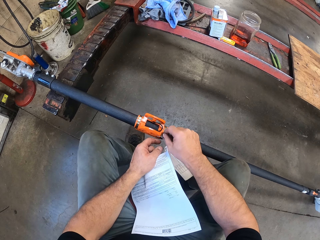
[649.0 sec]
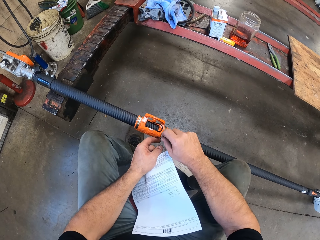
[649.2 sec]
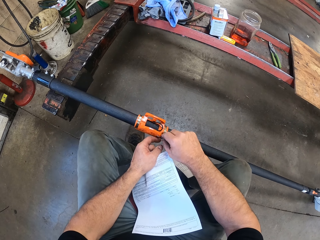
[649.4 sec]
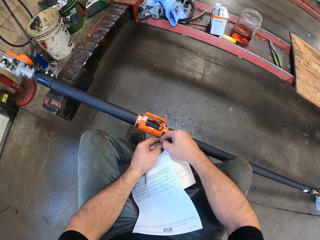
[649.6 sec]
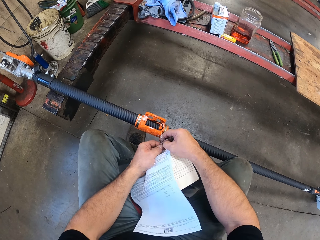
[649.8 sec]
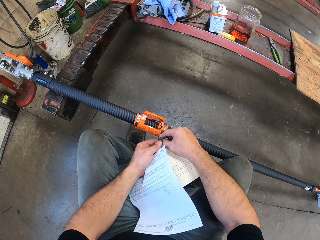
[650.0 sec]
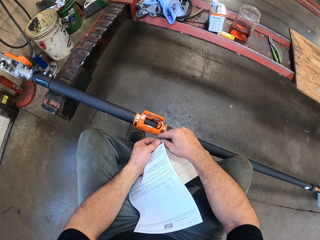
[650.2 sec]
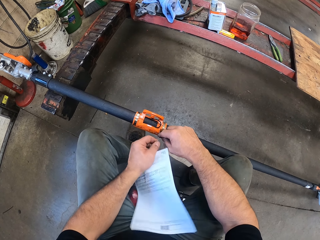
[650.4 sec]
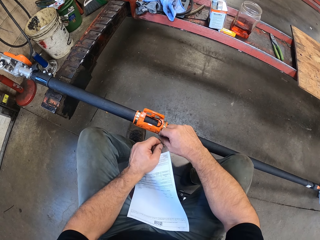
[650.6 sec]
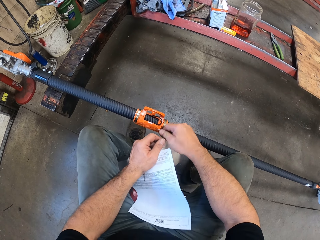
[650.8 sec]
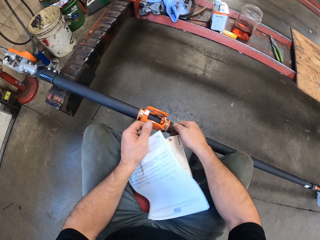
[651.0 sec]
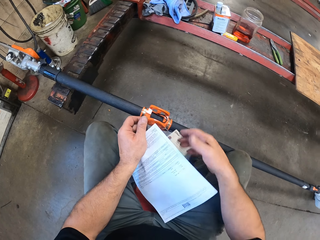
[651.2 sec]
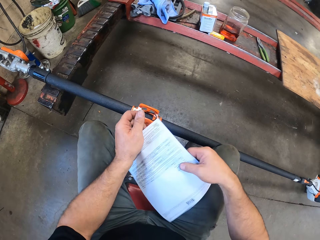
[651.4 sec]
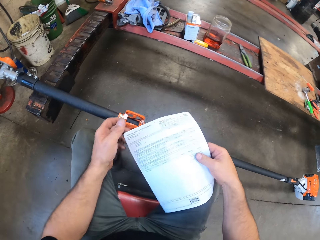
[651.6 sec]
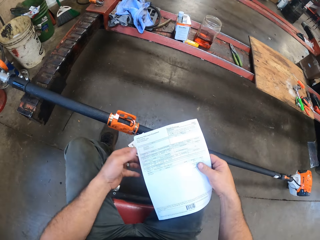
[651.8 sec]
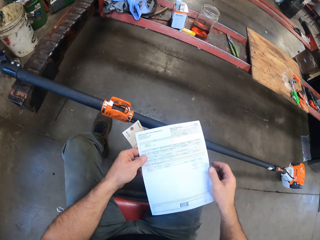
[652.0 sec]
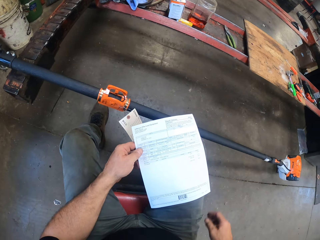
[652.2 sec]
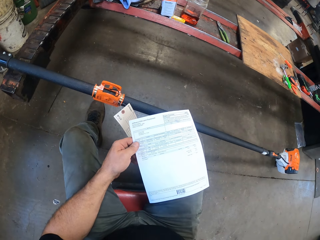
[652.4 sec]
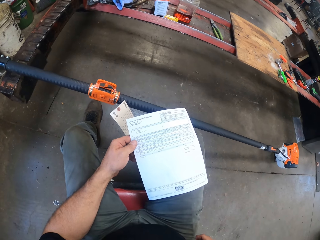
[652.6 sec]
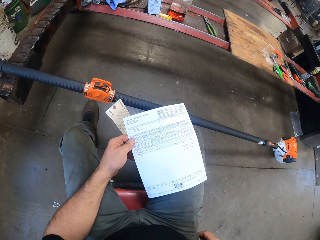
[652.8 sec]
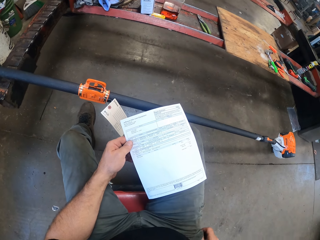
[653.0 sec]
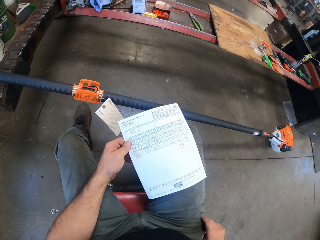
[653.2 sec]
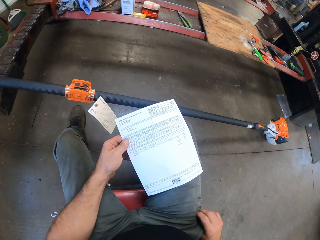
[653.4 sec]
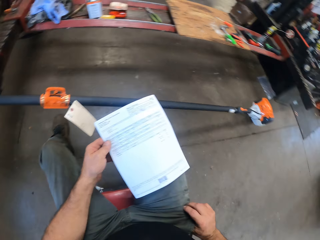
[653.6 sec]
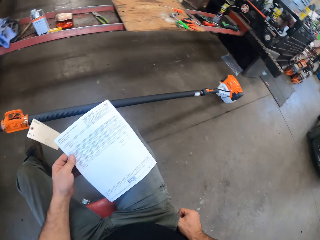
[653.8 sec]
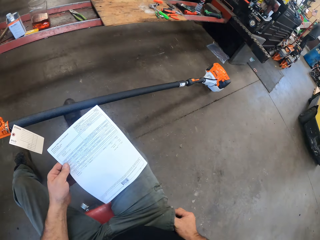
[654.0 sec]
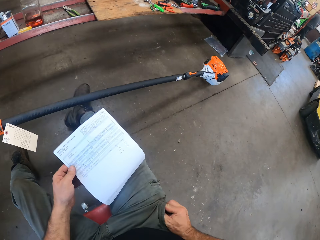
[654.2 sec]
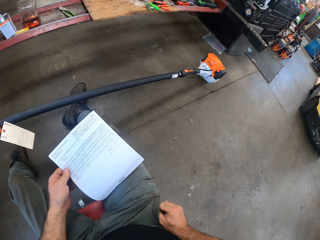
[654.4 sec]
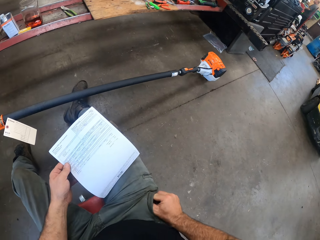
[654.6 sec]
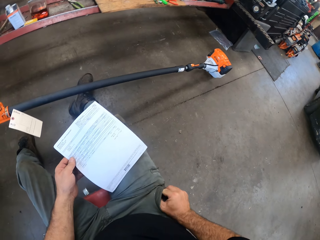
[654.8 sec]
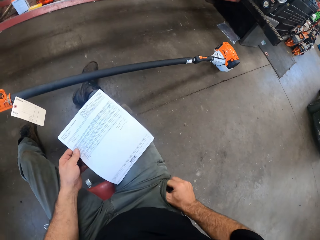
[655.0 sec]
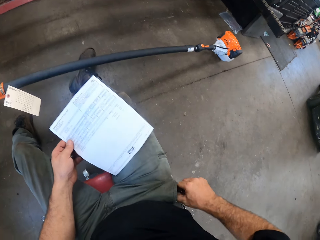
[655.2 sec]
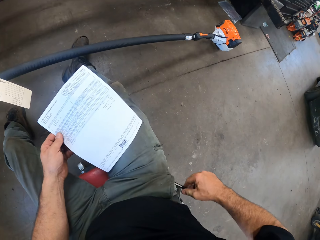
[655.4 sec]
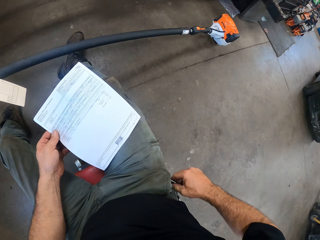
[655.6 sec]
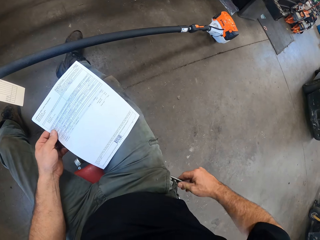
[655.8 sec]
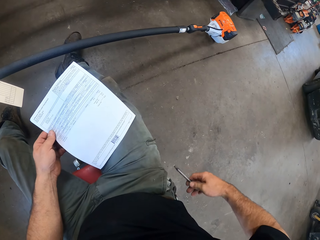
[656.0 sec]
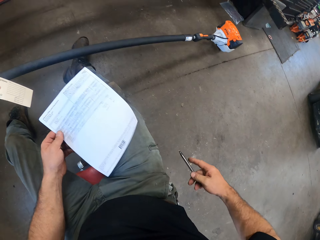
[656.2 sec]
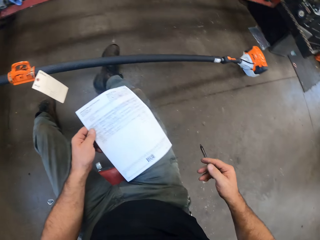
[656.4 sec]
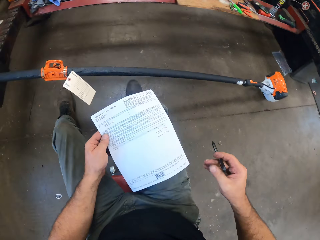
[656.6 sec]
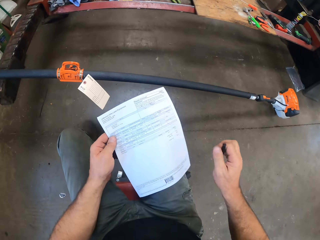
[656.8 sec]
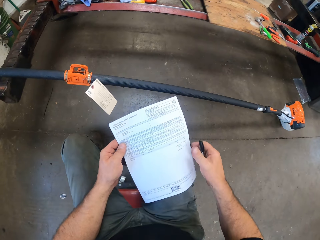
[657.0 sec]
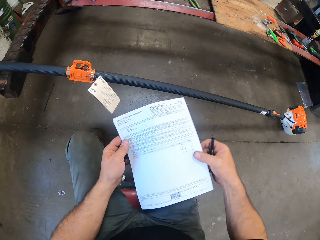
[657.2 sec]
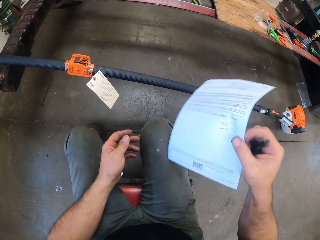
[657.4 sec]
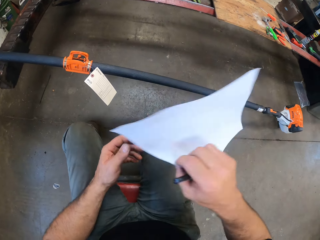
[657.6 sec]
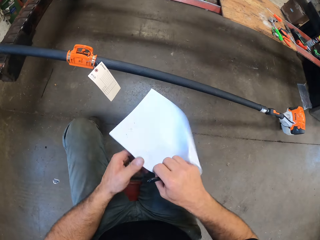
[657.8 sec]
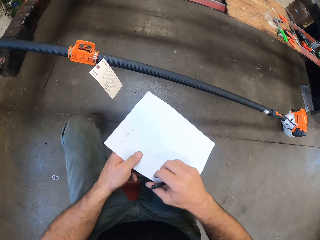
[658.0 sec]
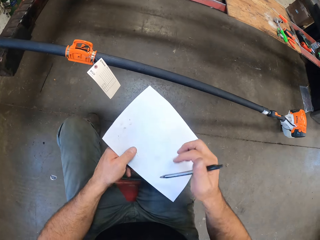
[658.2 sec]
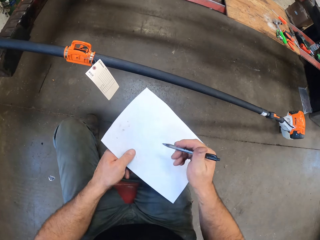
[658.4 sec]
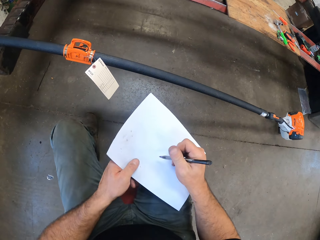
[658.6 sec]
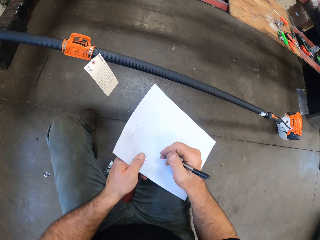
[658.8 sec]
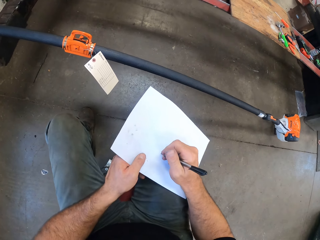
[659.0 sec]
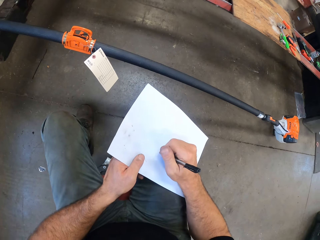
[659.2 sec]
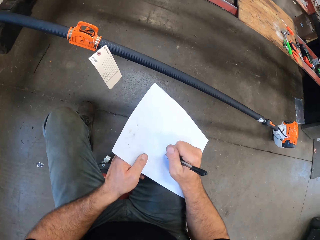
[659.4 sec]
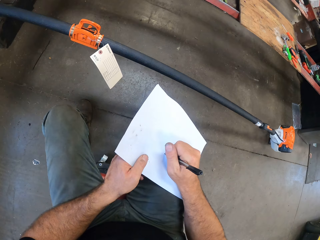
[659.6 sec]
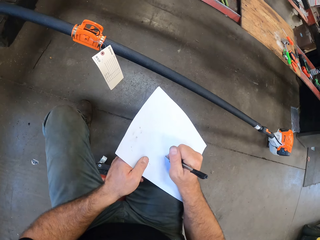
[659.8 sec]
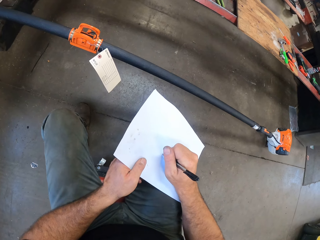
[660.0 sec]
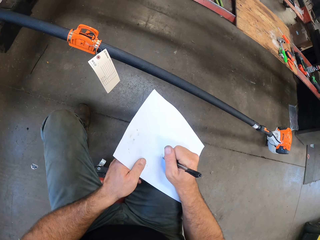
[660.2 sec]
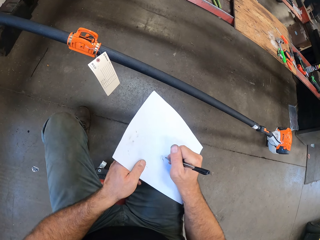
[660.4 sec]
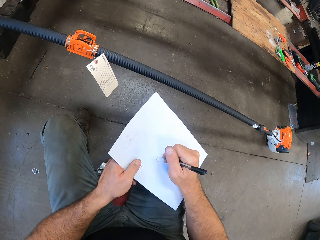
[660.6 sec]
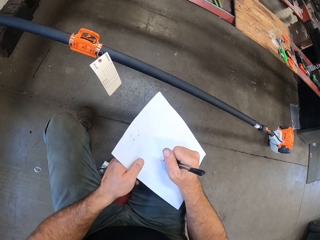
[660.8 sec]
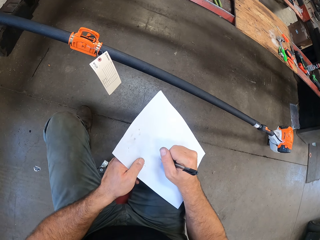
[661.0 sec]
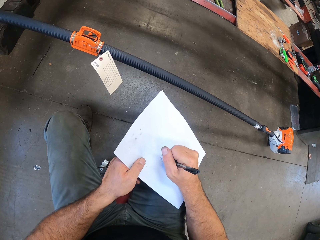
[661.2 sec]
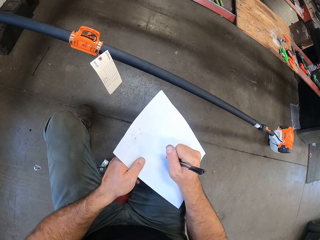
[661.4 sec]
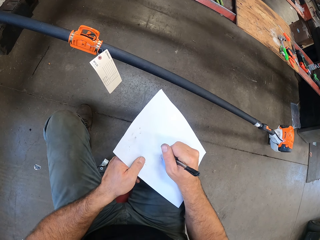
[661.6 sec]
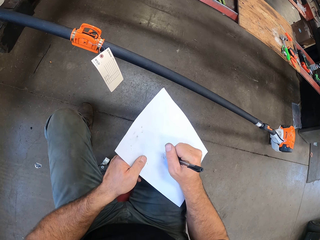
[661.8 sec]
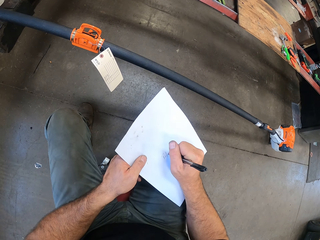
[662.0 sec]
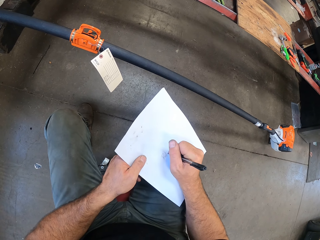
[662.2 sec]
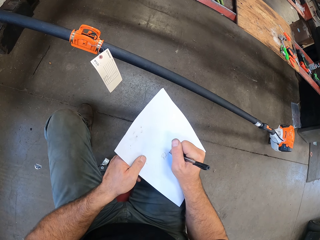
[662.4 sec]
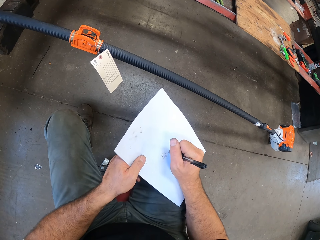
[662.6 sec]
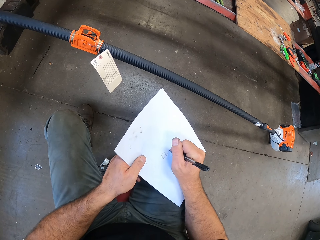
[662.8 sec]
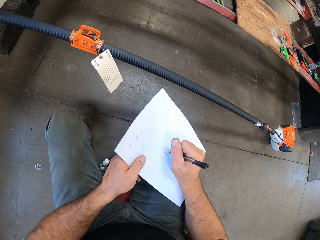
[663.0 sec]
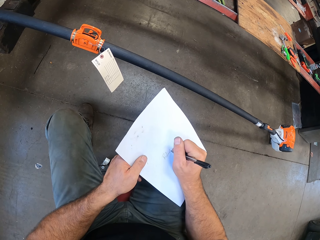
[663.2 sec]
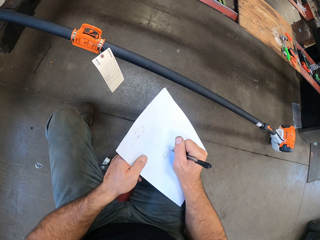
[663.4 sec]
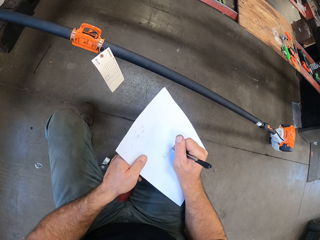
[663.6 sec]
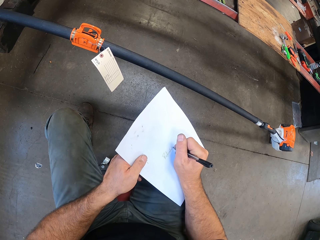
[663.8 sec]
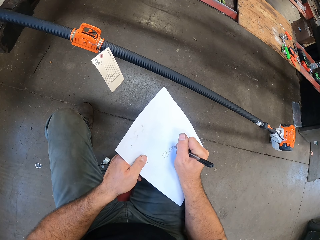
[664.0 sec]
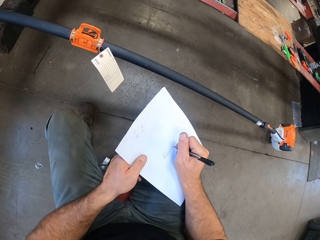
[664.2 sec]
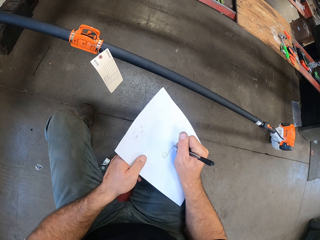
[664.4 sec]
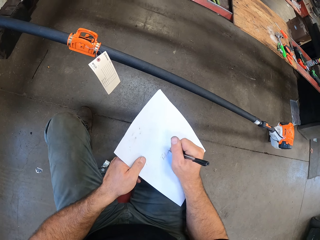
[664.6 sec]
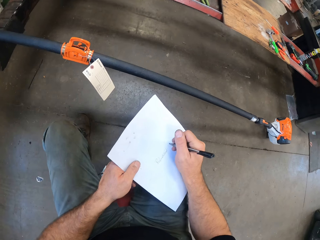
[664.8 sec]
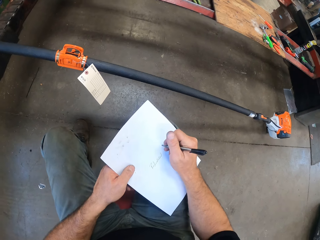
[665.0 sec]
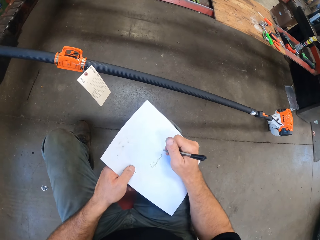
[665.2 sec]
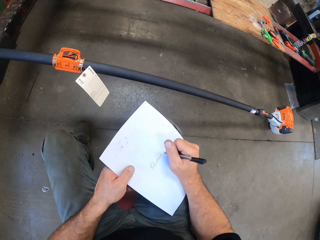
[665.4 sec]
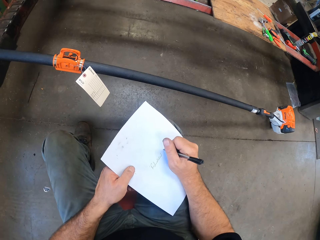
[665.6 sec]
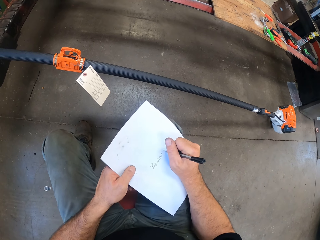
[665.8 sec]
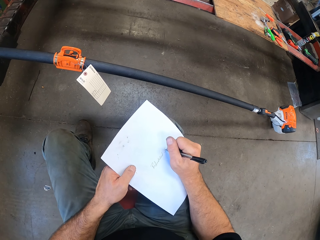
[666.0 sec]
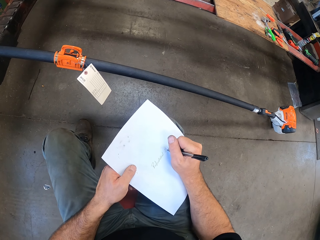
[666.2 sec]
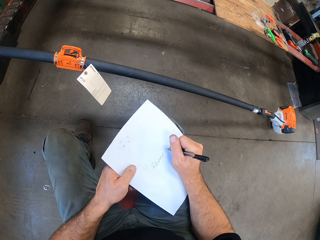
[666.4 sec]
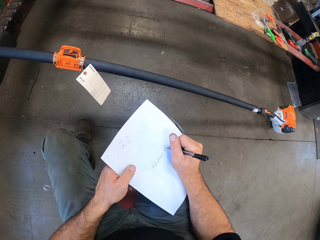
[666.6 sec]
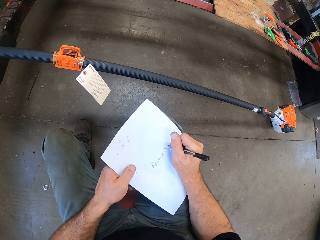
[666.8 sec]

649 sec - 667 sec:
The camera wearer looks at the description paper. He puts his hand in his pocket. A man stands near the door. The camera wearer removes a pen from his pocket with his right hand. He flips the label in his hand. He writes on the label with the pen in his hand.

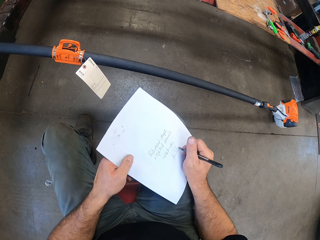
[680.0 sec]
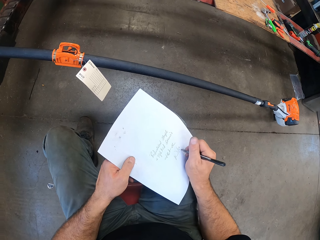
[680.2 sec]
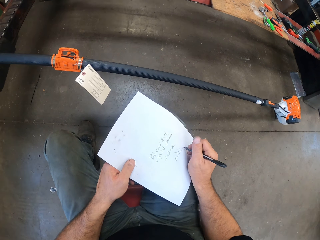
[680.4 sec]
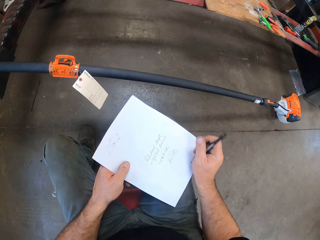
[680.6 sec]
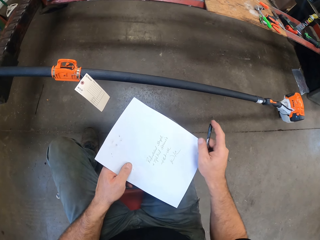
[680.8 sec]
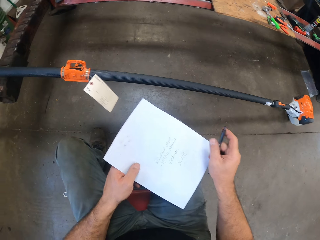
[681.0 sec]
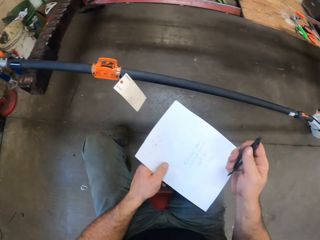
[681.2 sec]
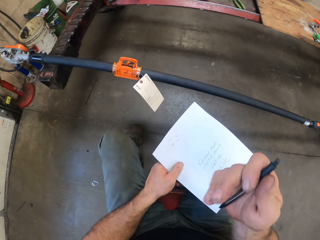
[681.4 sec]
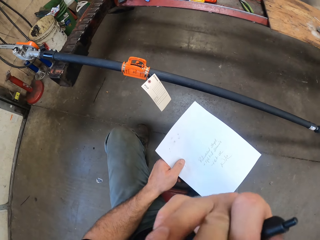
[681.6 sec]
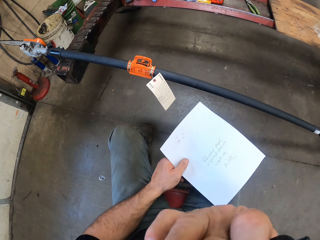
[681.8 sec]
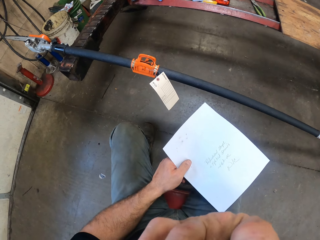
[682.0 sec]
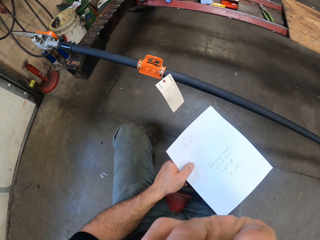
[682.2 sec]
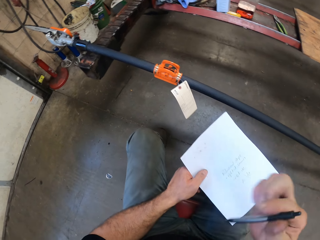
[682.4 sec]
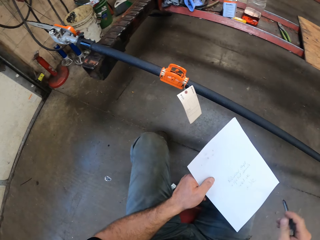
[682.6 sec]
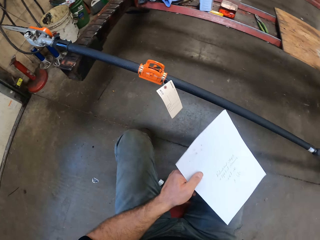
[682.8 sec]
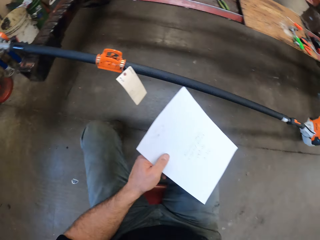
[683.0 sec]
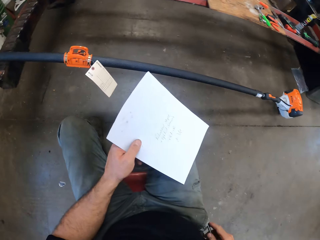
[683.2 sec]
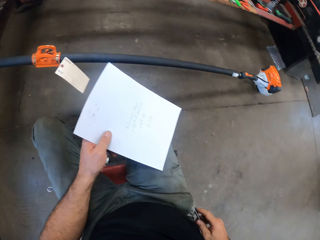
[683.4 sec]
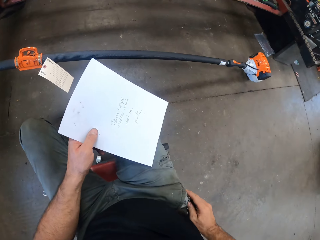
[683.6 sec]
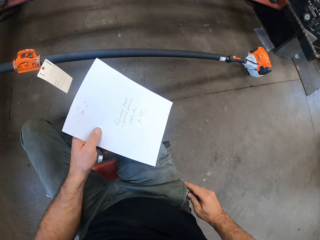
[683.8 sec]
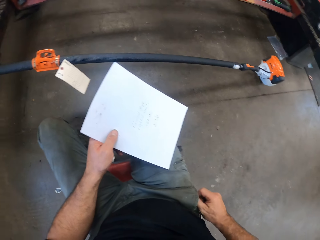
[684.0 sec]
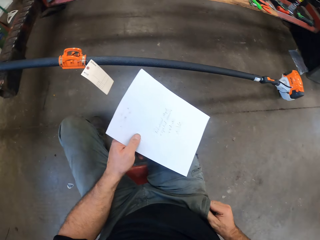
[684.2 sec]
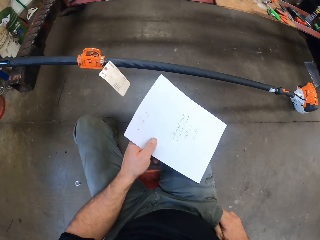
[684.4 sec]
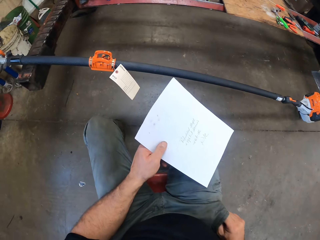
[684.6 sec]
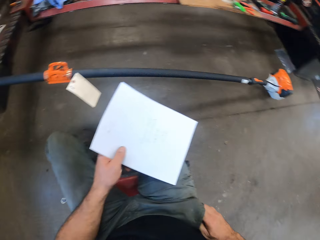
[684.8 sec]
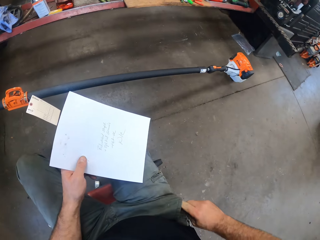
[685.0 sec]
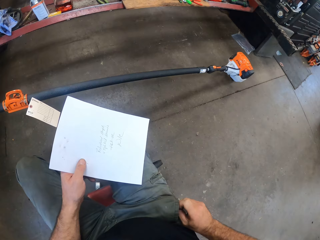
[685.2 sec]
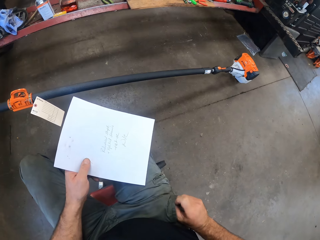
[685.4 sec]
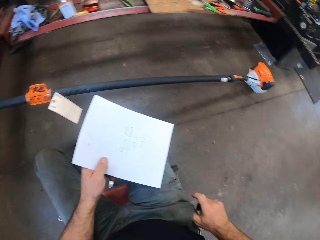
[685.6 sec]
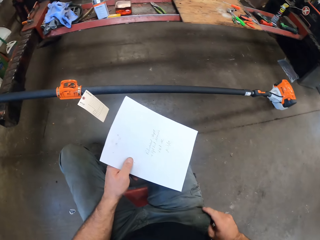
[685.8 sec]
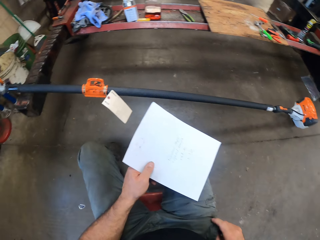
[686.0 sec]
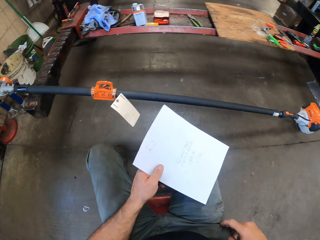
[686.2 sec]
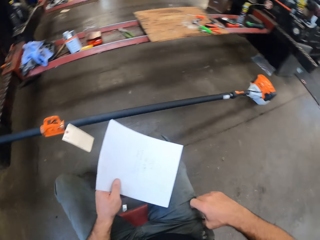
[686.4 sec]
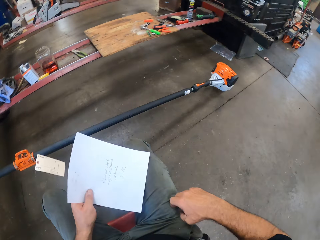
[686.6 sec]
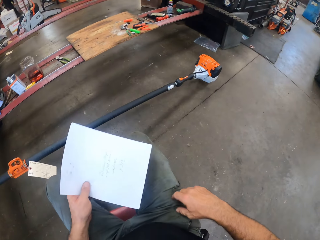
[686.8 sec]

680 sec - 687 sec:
The camera wearer touches his face with his right hand. He returns the pen to his pocket with his right hand.
